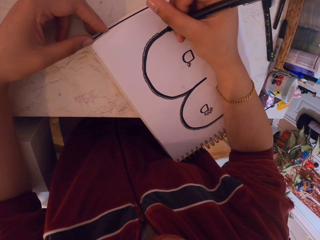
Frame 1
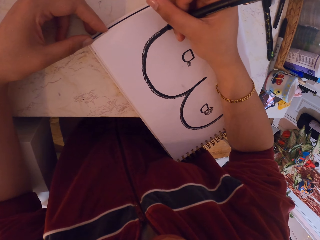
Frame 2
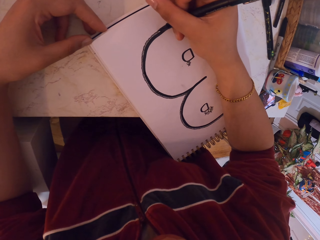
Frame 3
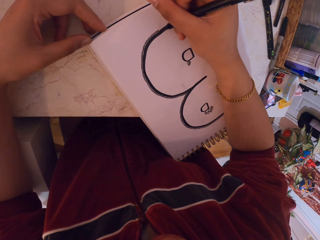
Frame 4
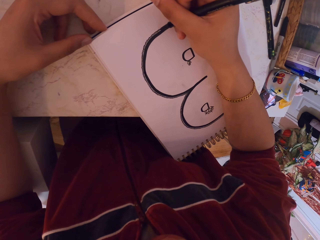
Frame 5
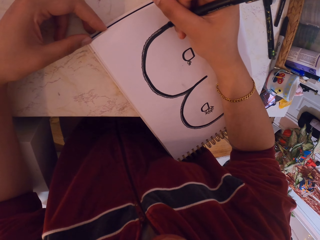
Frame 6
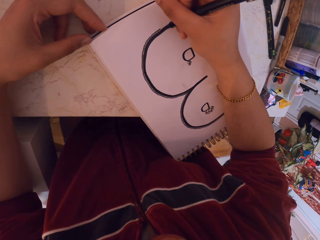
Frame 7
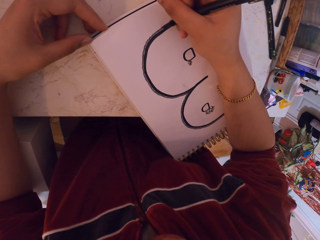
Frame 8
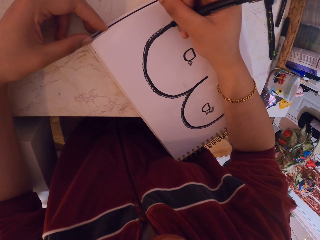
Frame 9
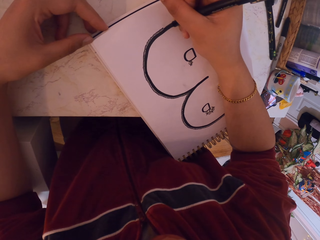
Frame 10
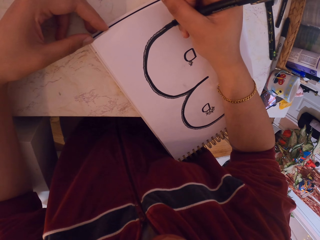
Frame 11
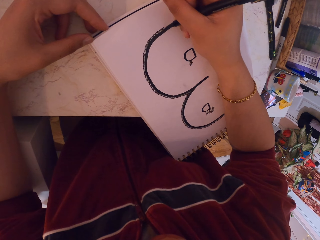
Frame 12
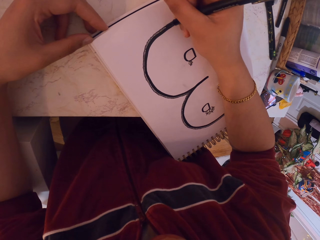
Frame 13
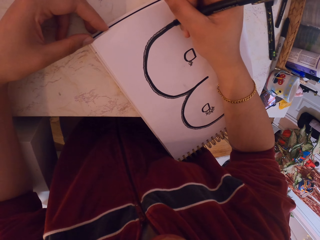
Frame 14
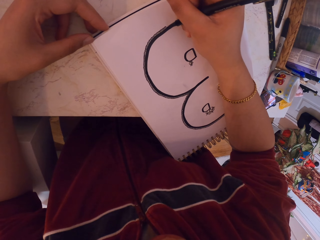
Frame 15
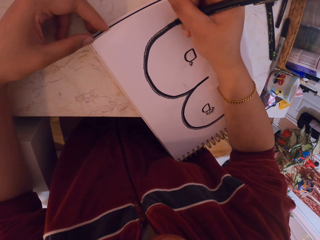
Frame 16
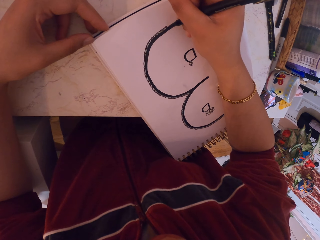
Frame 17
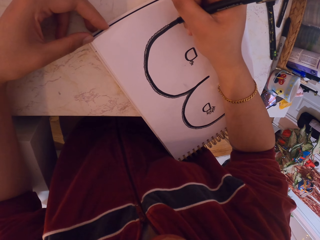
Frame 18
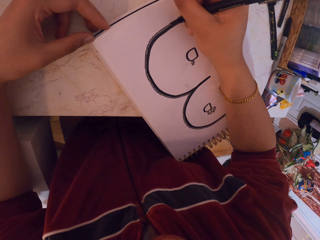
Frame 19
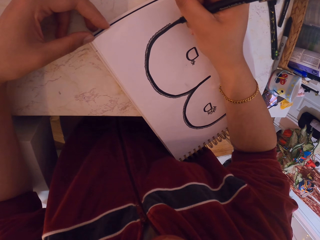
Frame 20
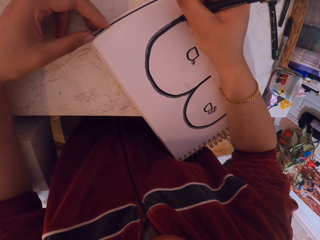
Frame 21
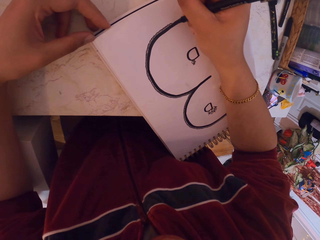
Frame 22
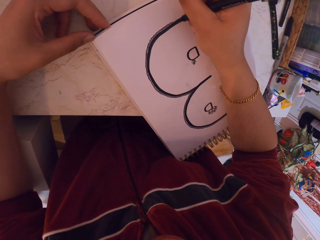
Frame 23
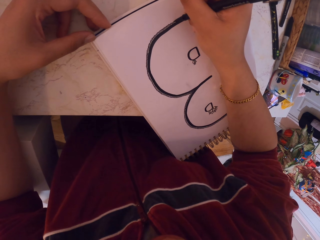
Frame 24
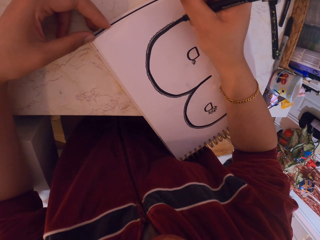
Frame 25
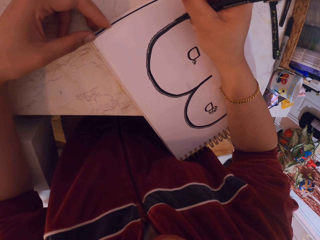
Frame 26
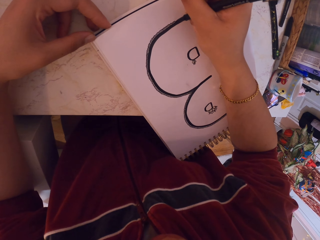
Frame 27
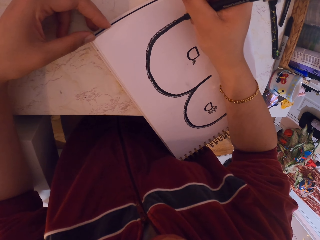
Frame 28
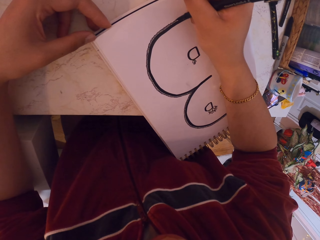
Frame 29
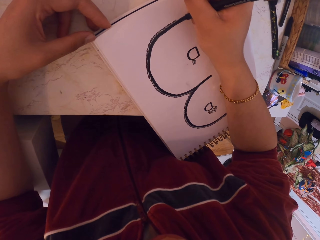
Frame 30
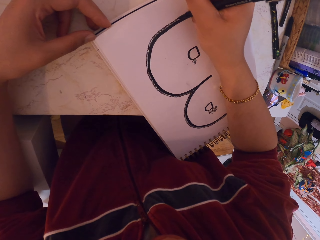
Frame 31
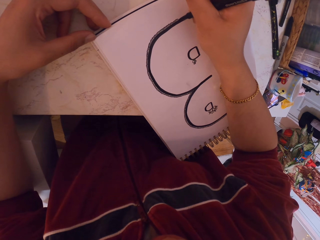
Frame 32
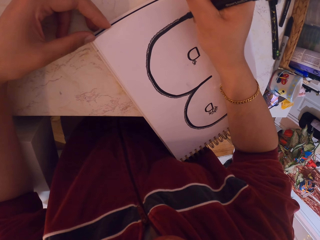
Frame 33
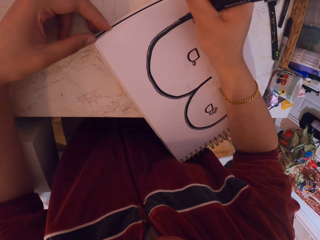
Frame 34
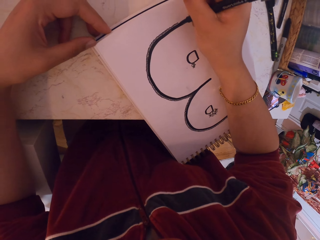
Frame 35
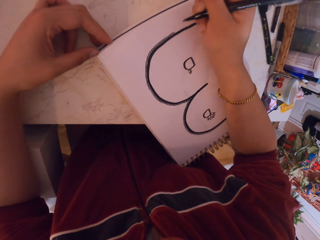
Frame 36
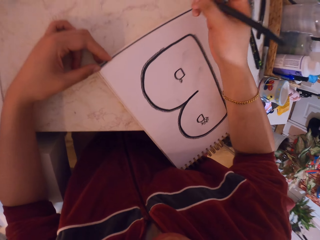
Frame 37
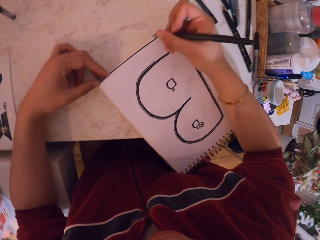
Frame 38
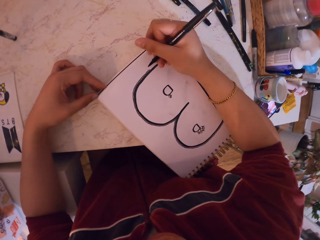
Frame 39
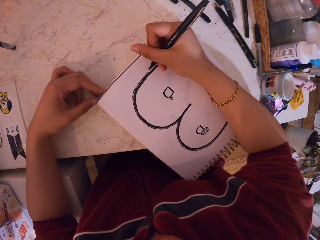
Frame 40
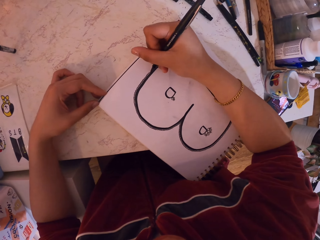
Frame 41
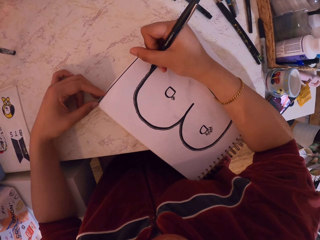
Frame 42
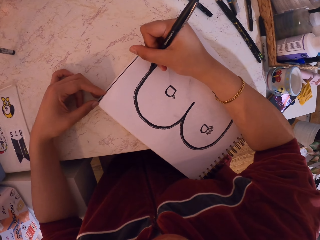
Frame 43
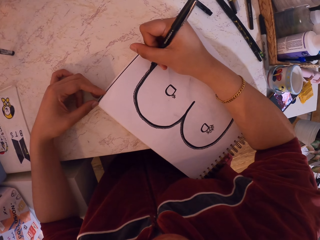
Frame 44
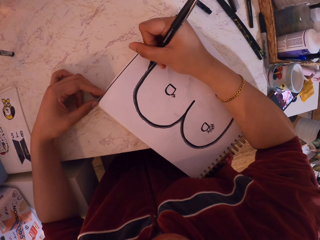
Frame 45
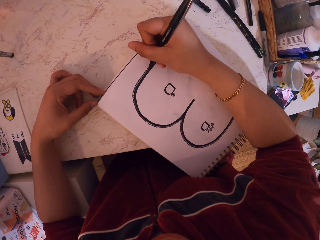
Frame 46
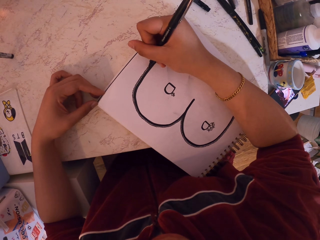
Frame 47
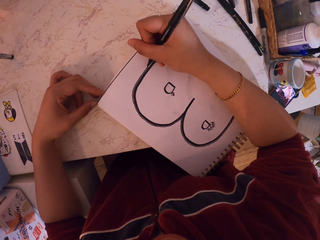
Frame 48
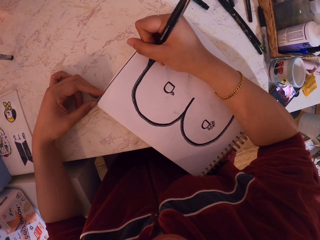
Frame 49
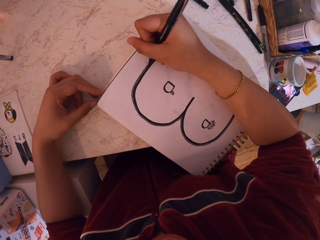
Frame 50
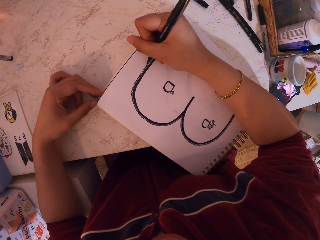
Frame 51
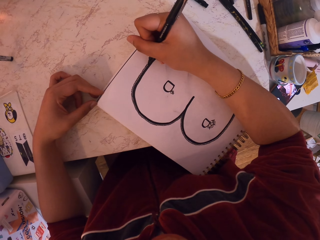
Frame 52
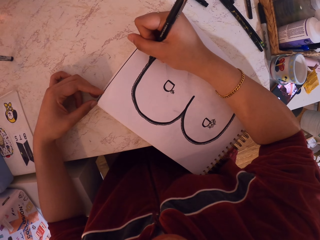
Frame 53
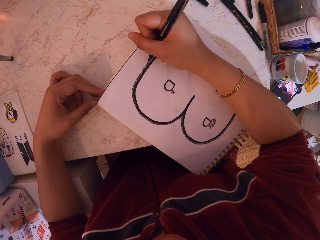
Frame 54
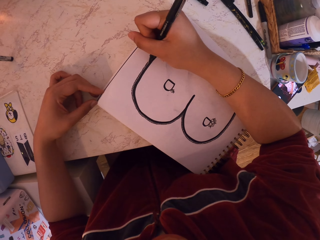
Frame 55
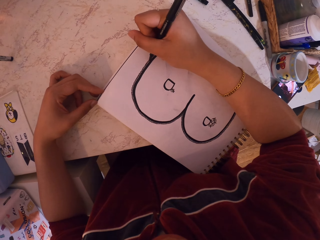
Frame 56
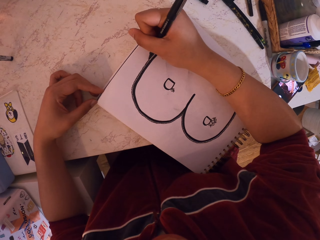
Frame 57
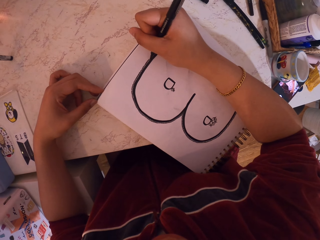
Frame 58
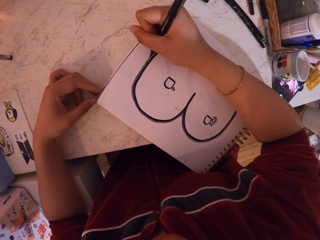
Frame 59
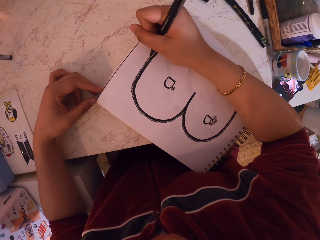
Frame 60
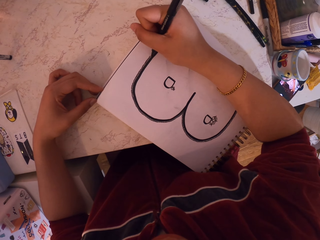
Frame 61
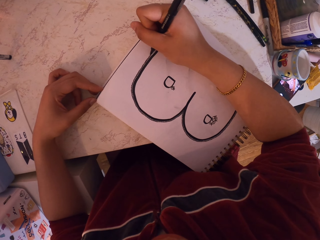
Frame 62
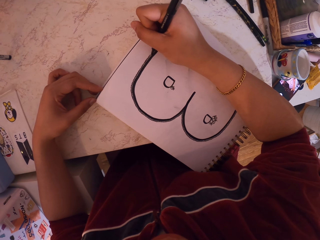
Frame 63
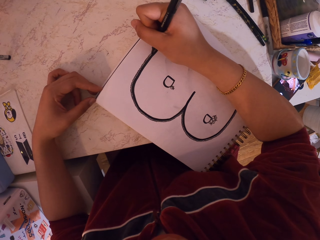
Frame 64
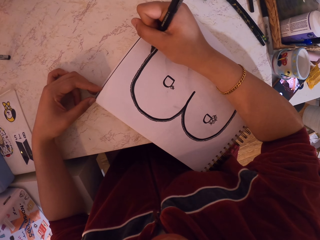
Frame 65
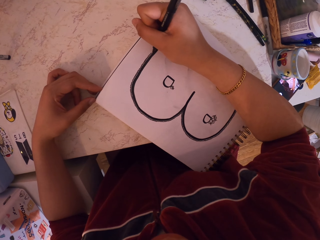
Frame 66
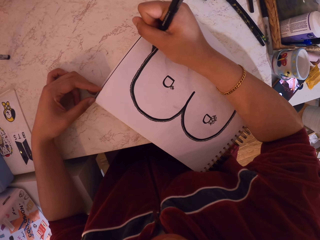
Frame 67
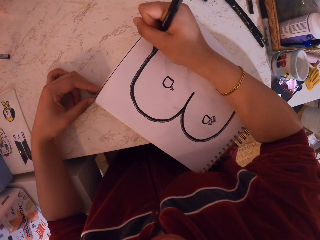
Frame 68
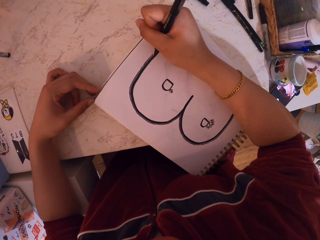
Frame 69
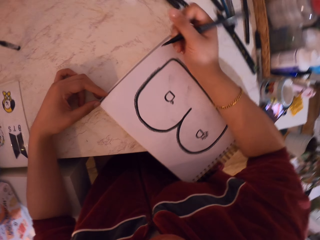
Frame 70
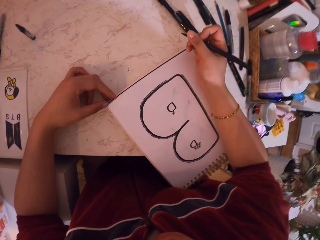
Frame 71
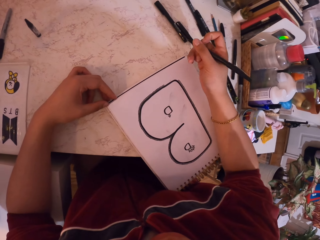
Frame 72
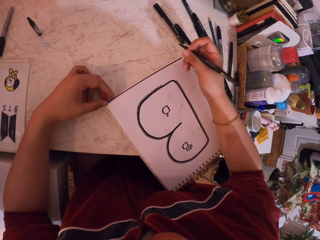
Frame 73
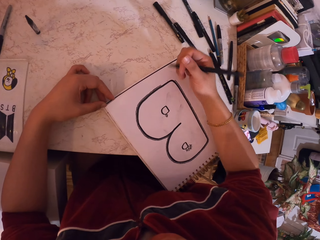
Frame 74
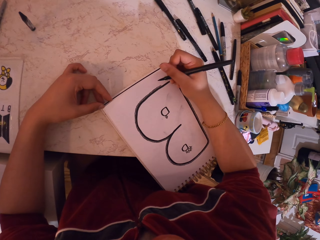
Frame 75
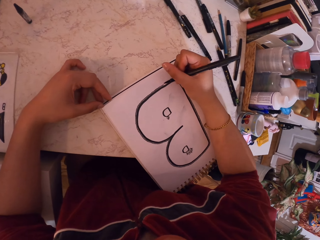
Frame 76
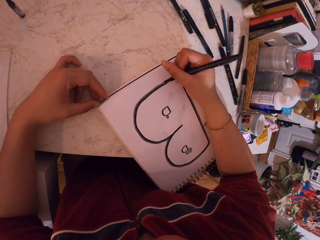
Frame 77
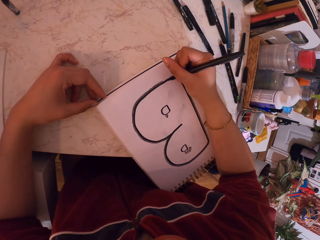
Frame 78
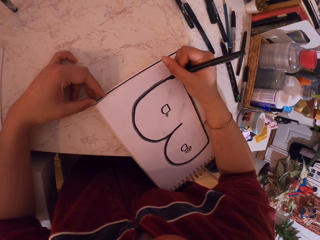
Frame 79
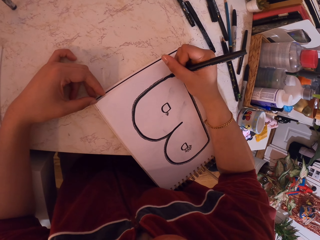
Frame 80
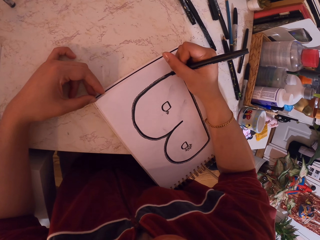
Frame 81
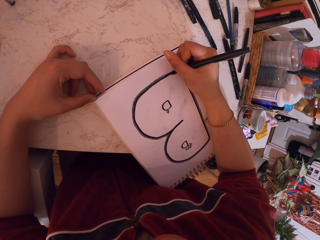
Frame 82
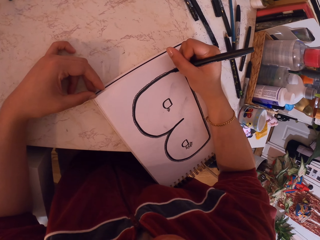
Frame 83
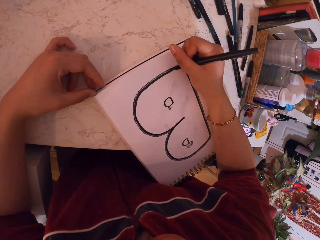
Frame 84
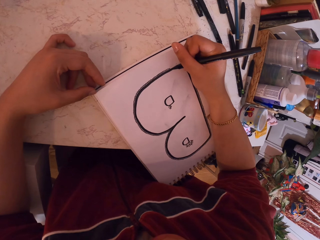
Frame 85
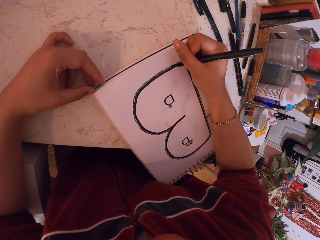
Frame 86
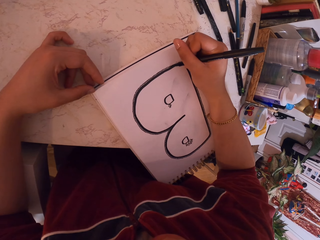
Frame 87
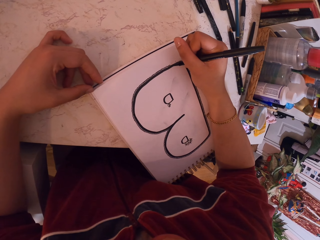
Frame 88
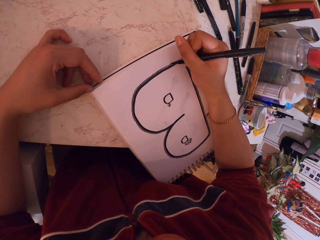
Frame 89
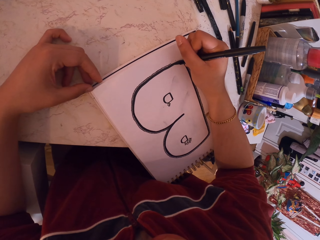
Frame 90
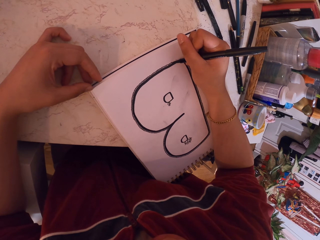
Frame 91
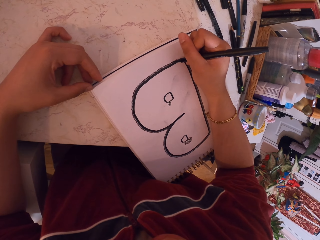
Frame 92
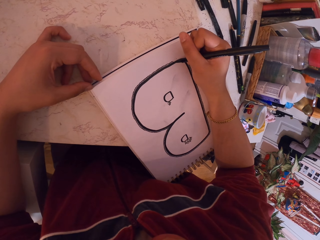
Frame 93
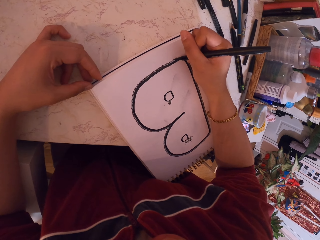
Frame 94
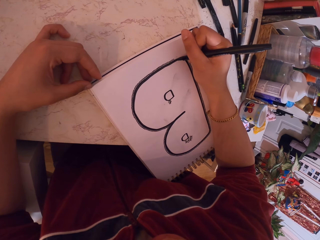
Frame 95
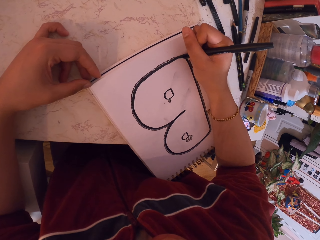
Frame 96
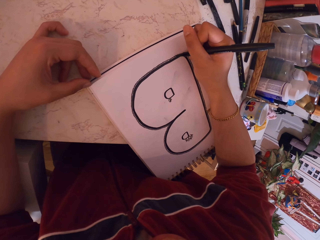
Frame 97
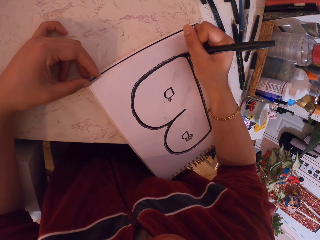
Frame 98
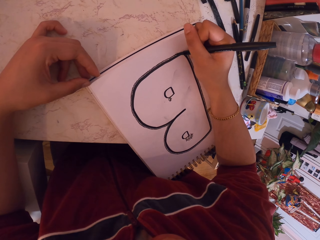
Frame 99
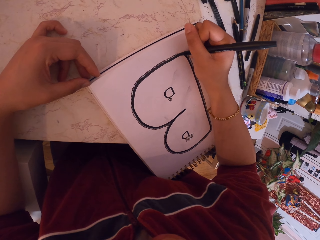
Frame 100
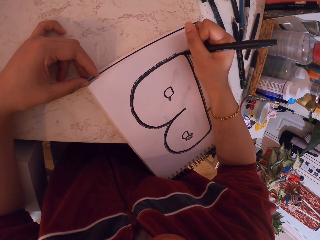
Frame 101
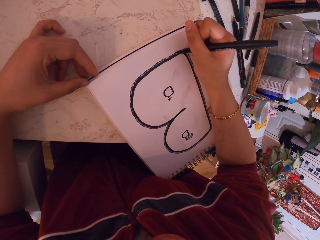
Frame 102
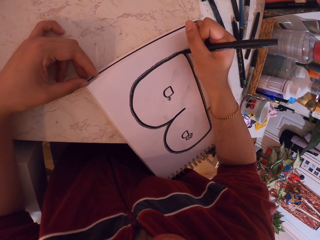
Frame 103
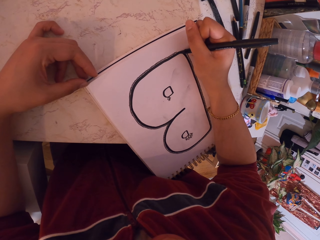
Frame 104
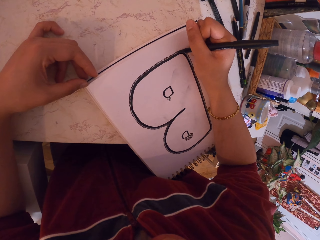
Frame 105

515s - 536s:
The camera wearer draws with the pen. They move the book. They draw with the pen.
